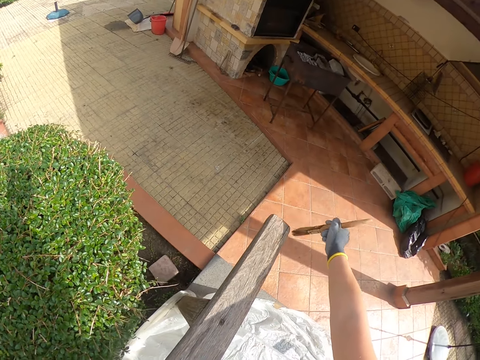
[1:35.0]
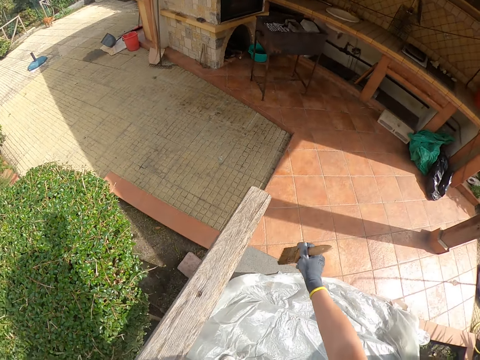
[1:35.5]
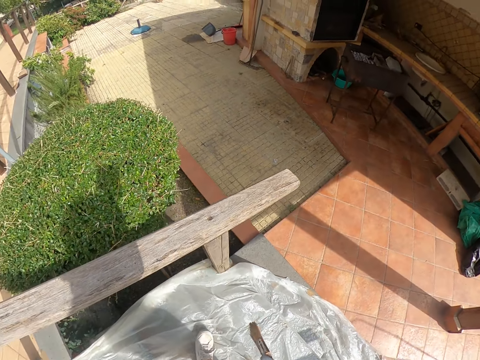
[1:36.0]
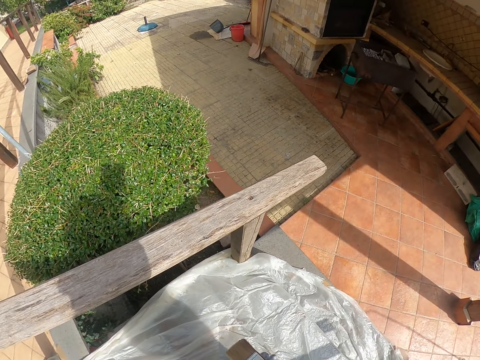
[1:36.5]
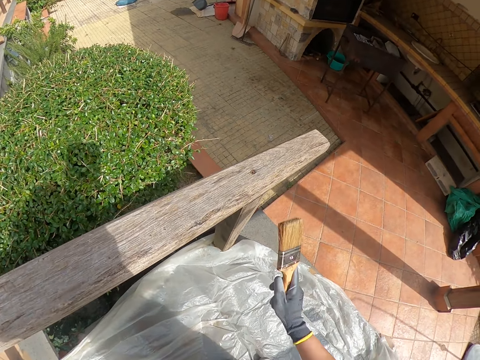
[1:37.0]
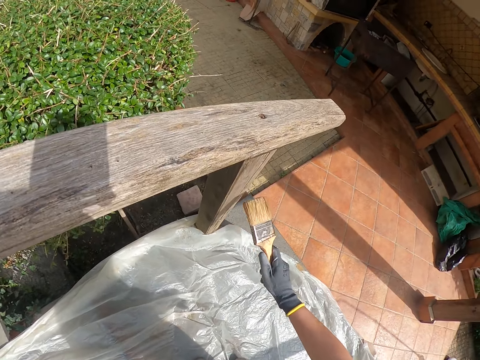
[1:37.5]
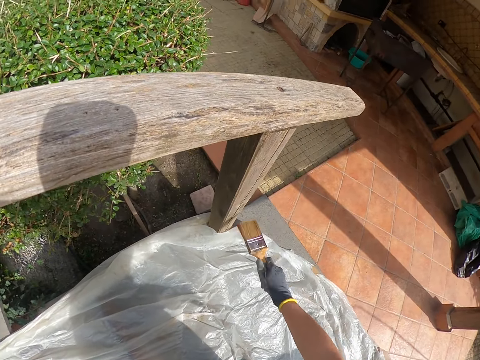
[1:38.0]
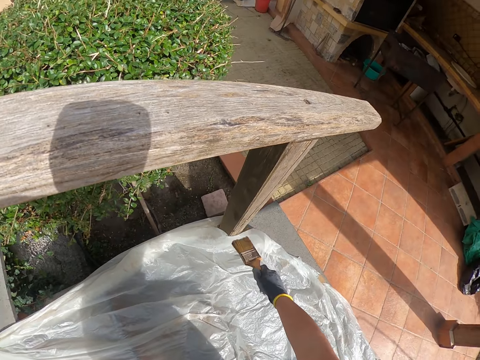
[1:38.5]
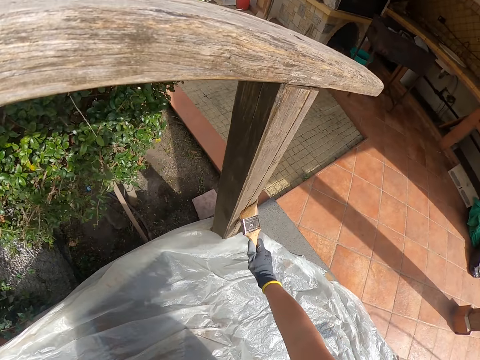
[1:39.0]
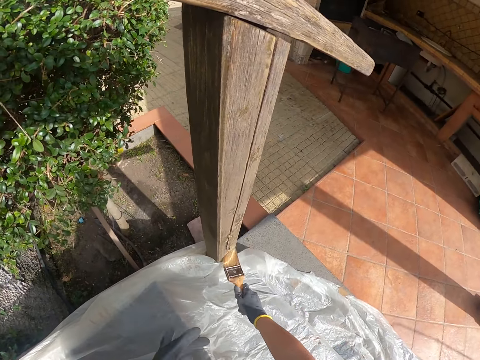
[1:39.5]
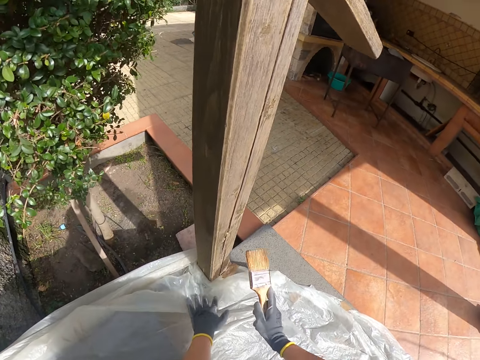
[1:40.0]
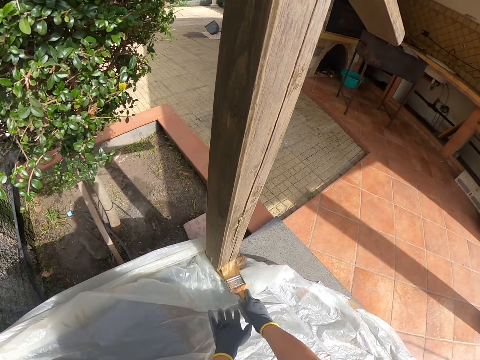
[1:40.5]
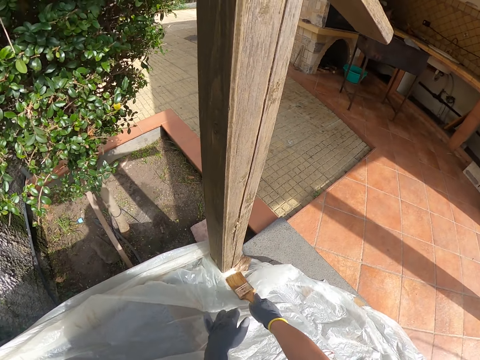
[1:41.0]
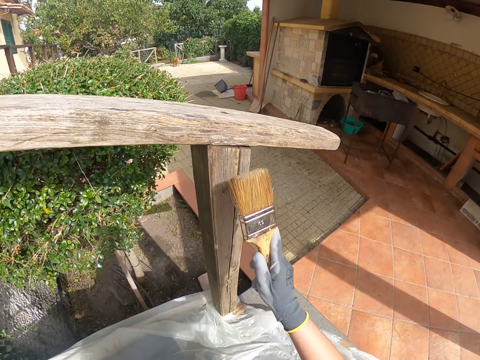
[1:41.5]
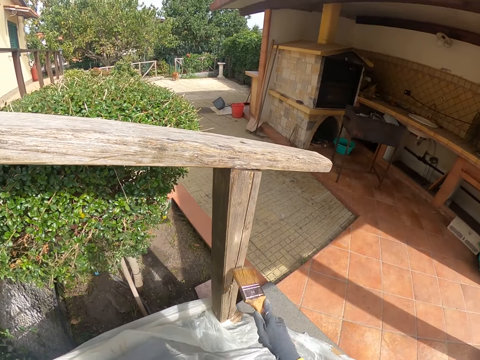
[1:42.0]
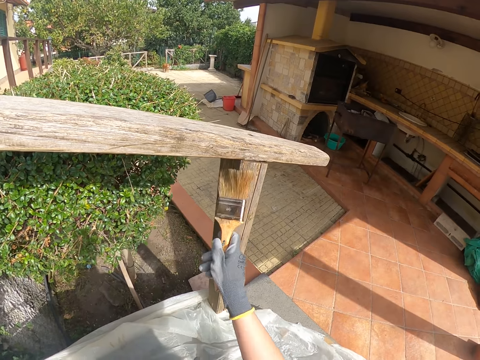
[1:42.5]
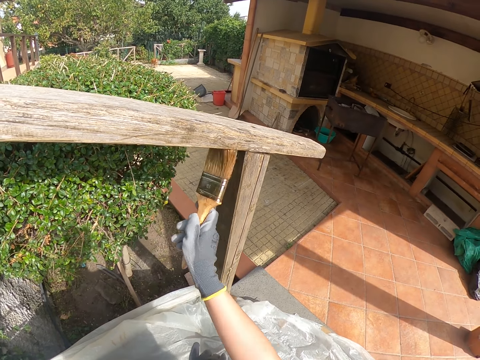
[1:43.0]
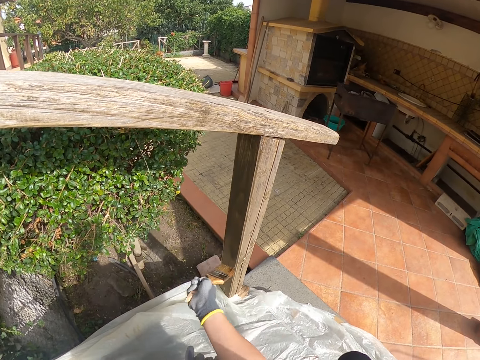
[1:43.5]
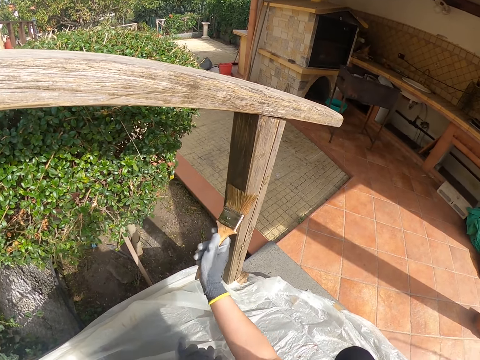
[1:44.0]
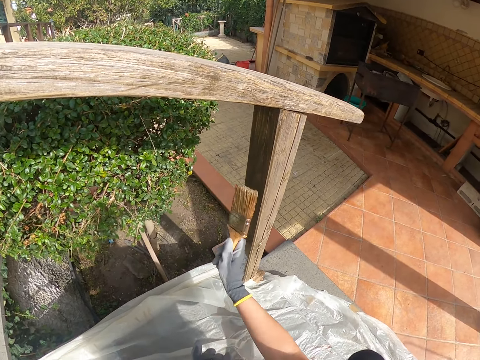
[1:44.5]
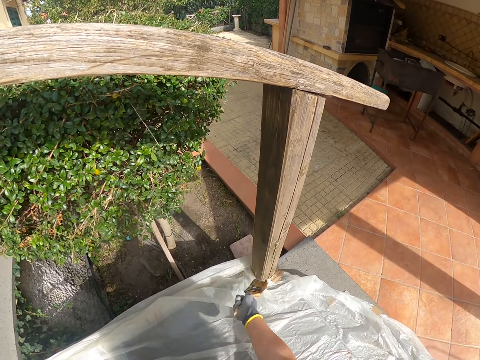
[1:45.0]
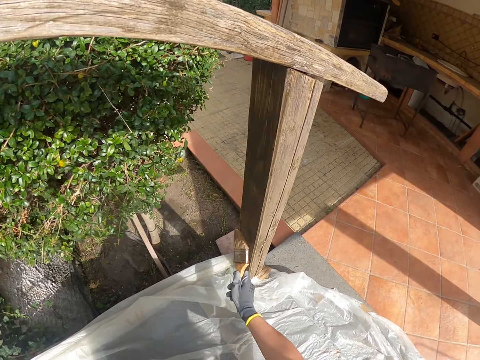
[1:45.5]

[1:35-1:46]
The camera wearer adjusts the paint brush with her left hand. She brushes the wooden balcony rail with the paint brush in her right hand. She holds the brush well. She bends. She adjusts the nylon on the floor with her left hand. She touches the polythene paper.

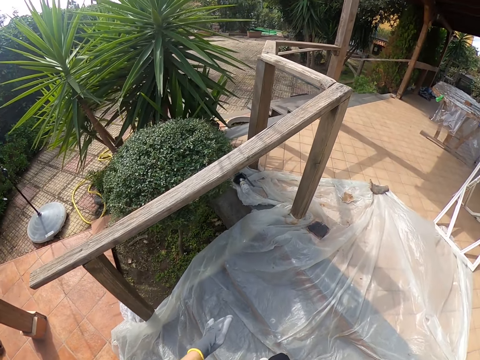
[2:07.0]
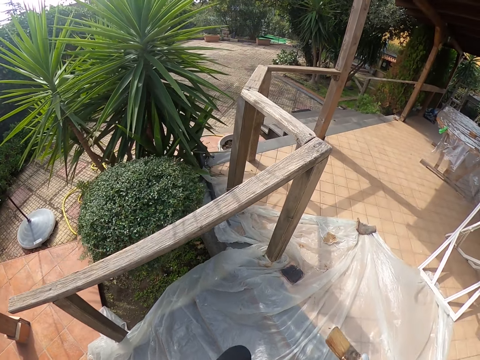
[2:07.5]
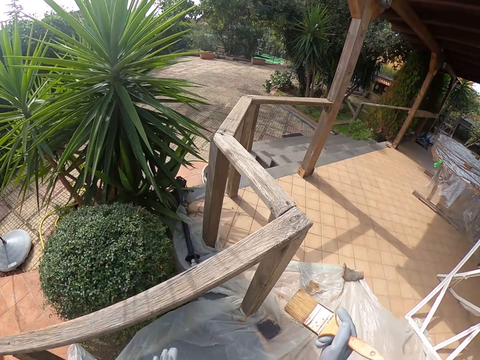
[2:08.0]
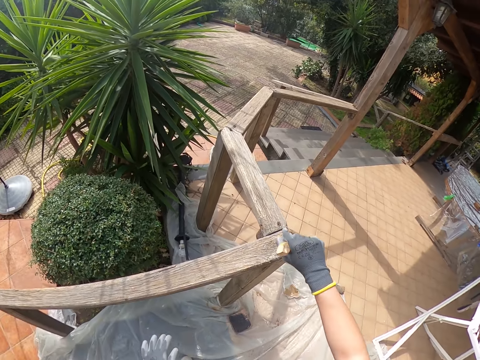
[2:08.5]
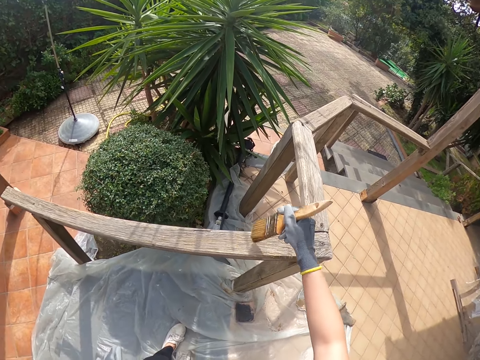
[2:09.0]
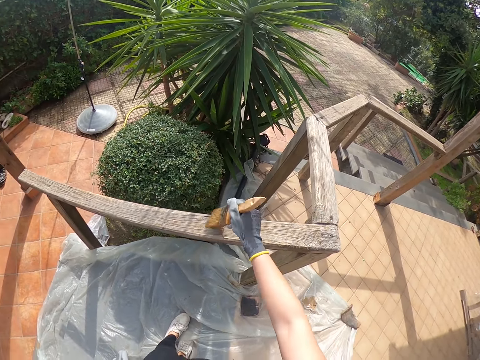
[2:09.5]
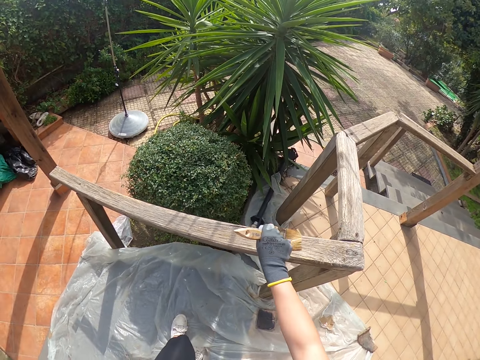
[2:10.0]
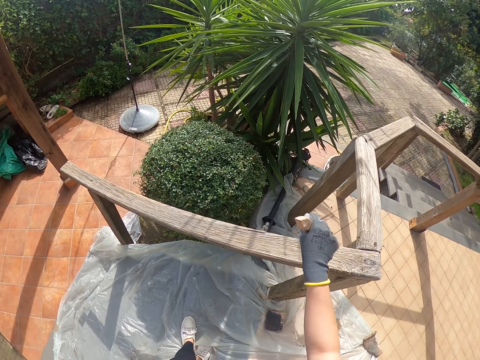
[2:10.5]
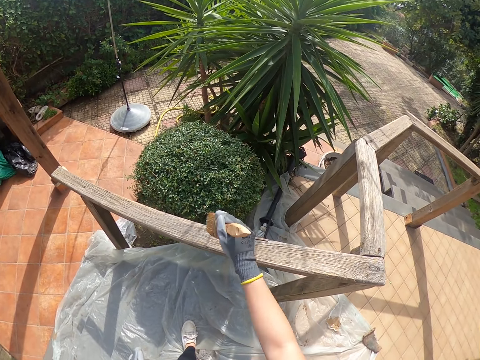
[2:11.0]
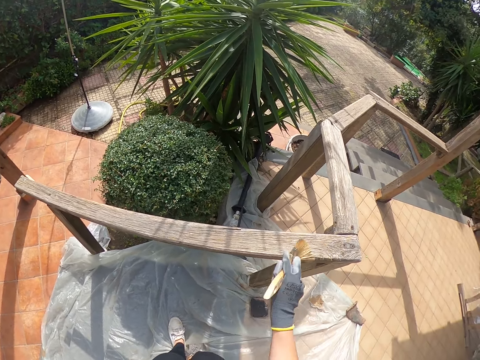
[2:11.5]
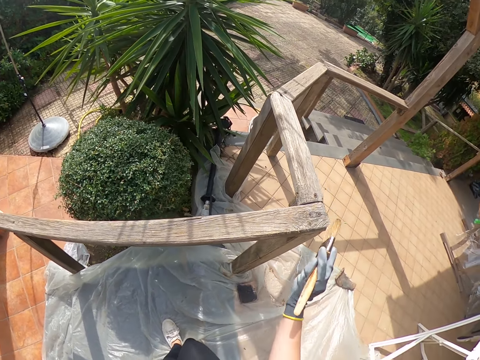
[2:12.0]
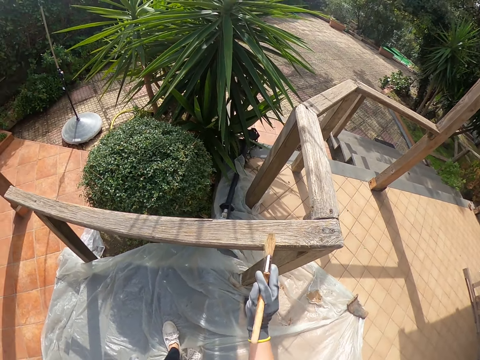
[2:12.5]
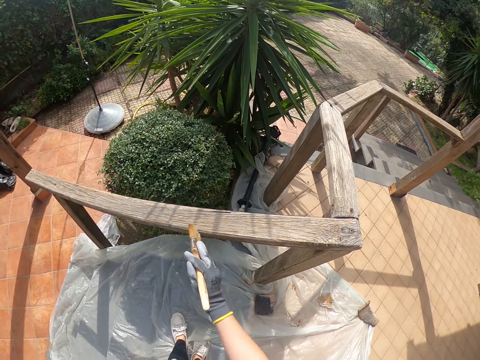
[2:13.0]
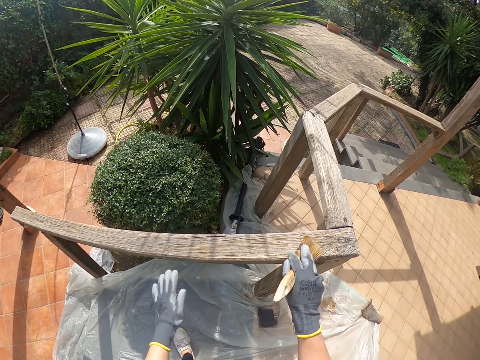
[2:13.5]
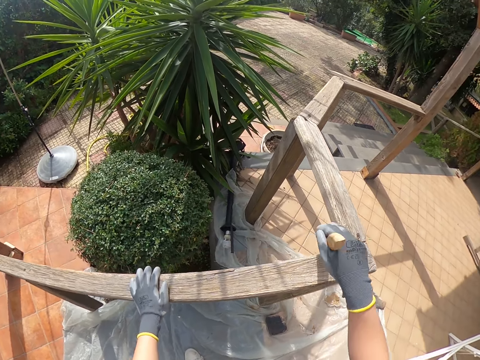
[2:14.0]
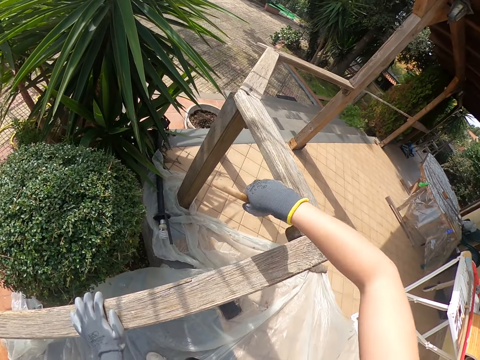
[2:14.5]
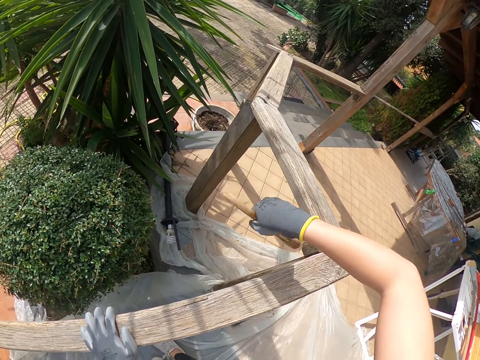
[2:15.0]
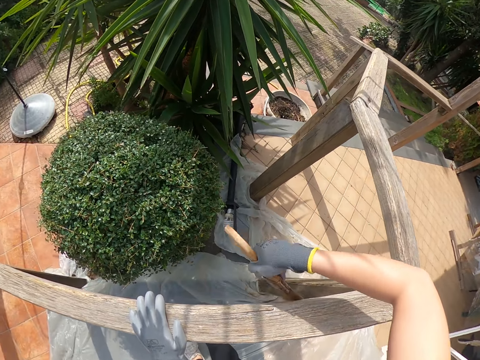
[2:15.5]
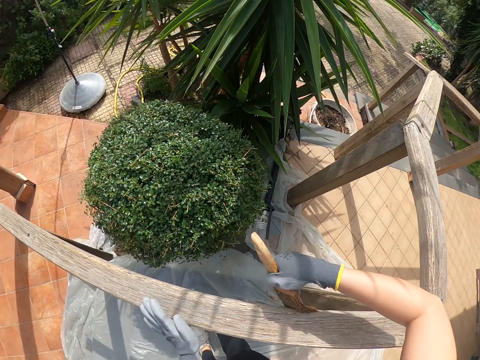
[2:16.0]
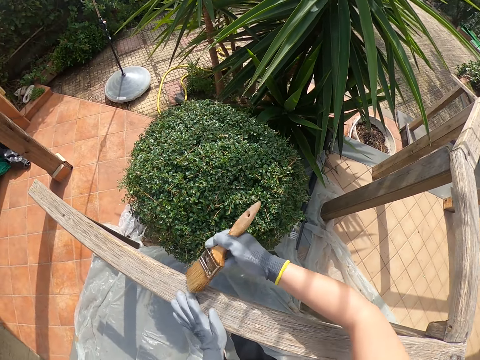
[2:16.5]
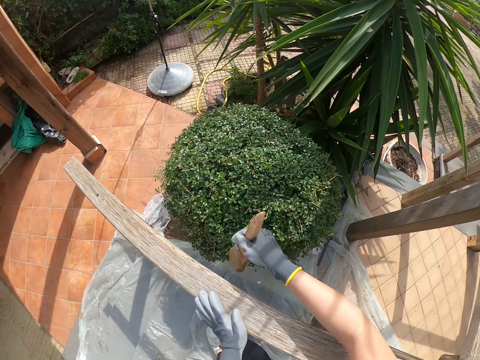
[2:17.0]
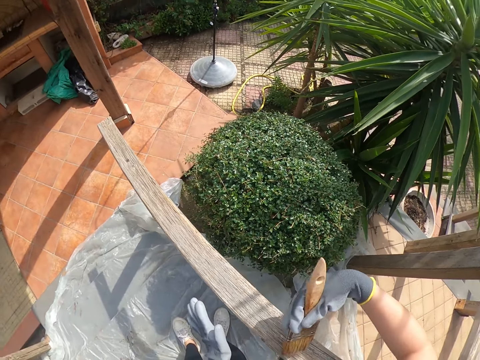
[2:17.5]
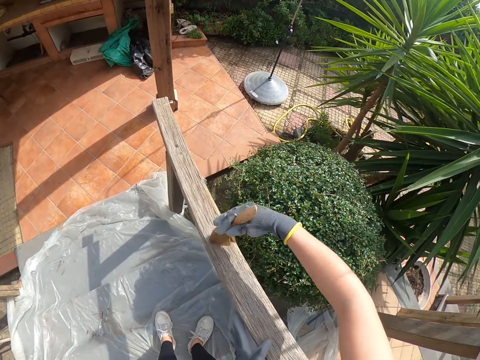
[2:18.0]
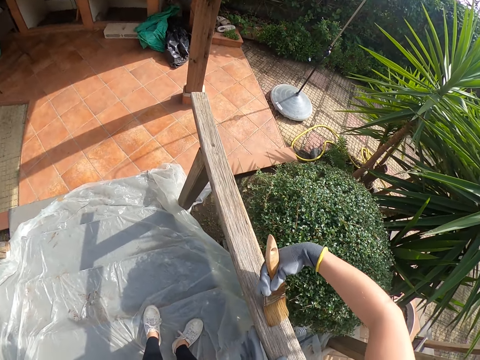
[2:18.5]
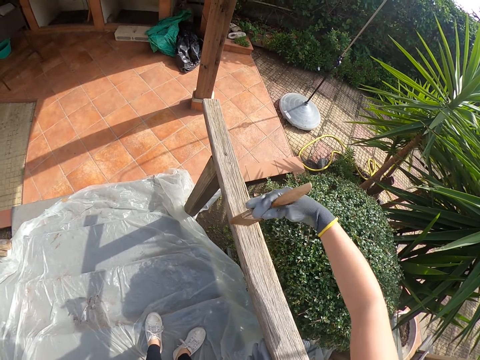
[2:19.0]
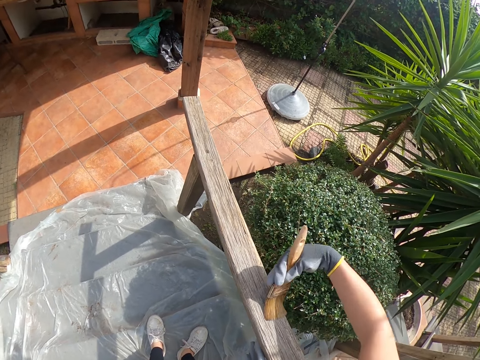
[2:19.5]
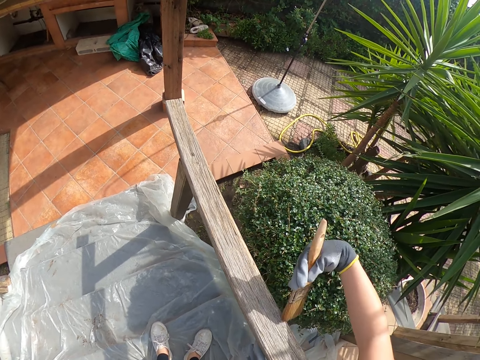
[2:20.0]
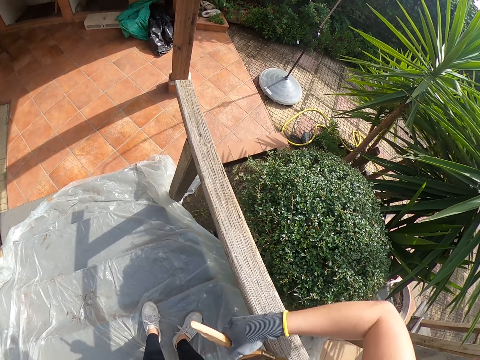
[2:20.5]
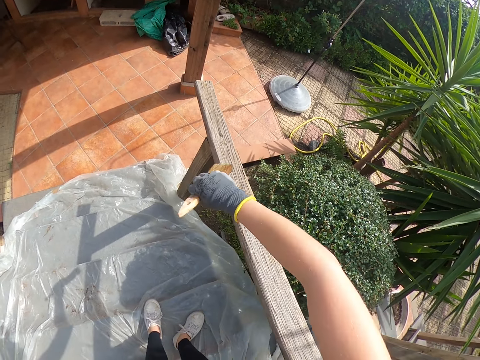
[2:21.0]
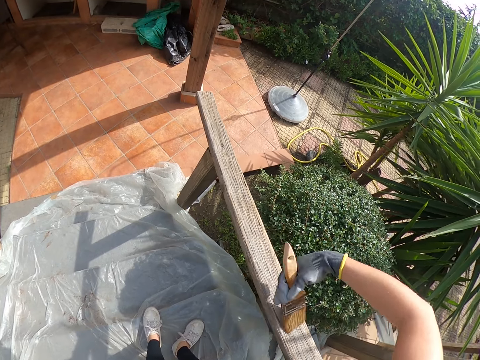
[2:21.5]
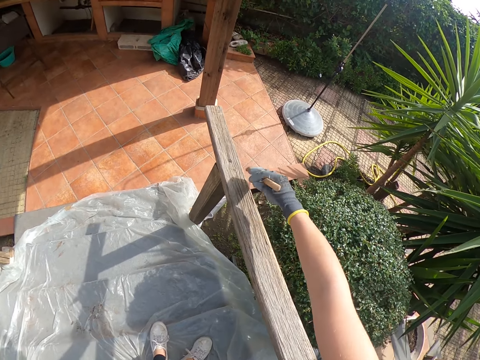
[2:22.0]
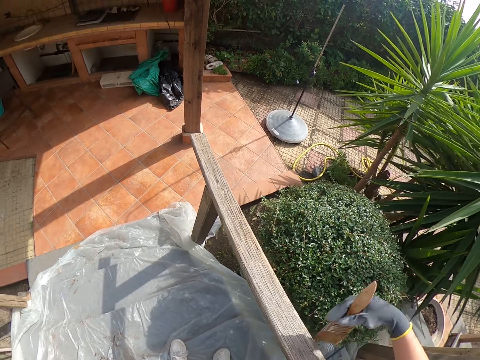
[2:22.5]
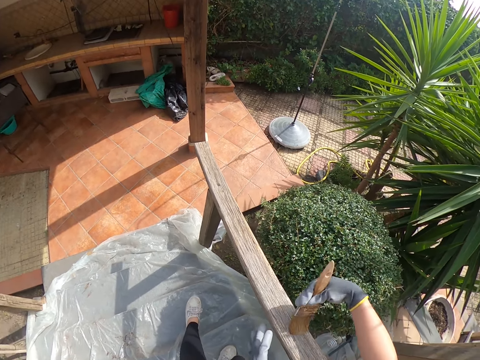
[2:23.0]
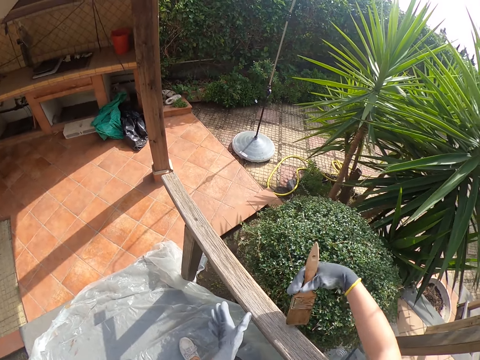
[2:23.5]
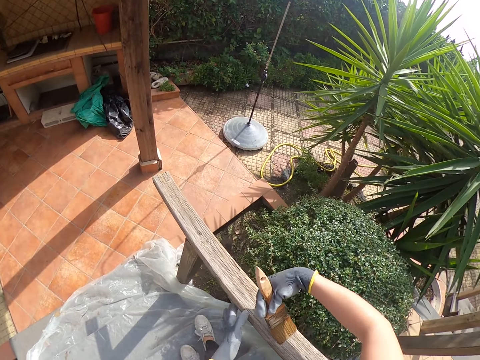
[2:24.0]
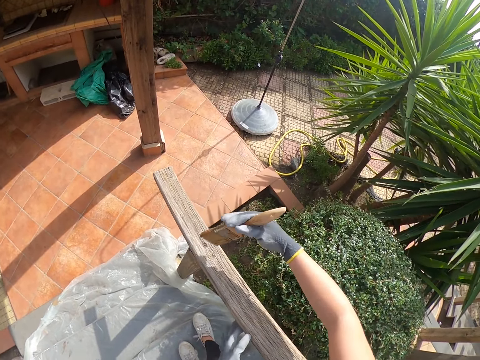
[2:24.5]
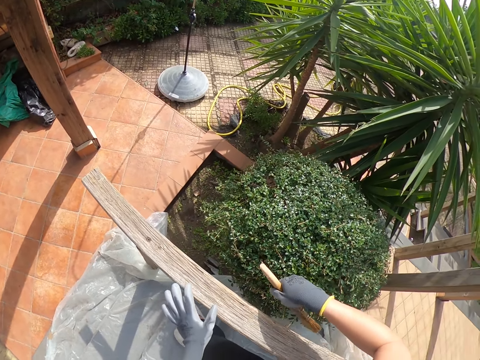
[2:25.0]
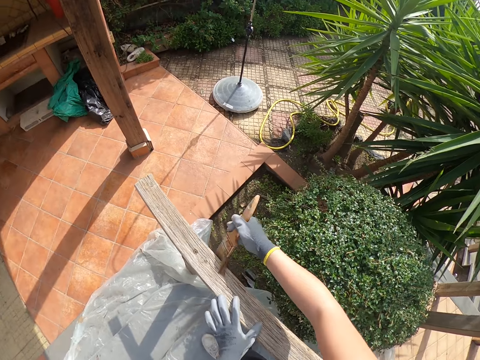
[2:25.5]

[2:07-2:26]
The camera wearer brushes the wooden balcony rail with the paint brush in her right hand. She places her left hand on the wooden balcony rail. She holds the wood with her left hand. She moves her left hand on the wooden balcony rail. She moves down the stairs. She moves her left hand on the wooden balcony rail and holds the wood with her left hand.
